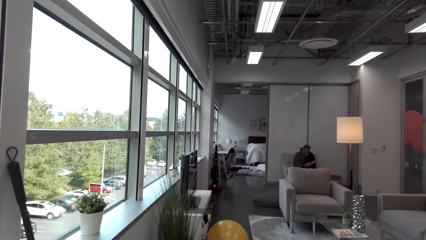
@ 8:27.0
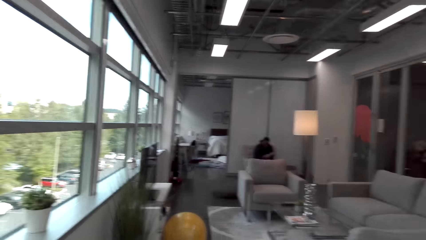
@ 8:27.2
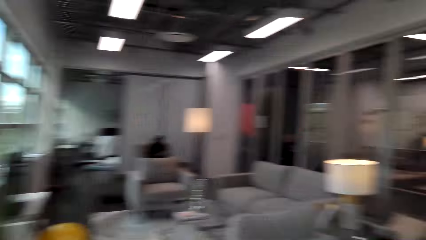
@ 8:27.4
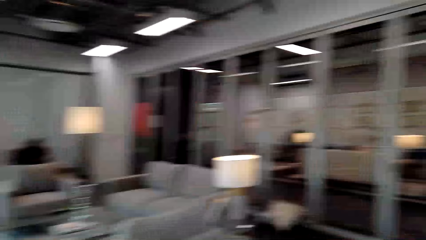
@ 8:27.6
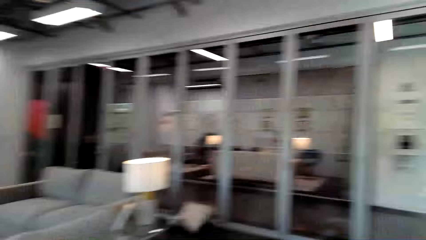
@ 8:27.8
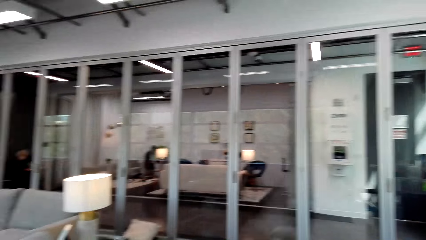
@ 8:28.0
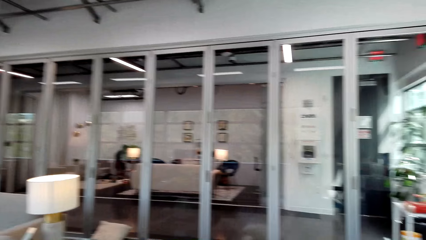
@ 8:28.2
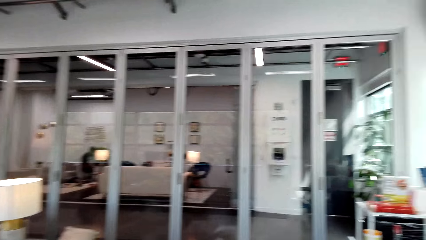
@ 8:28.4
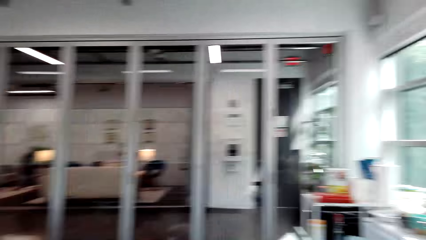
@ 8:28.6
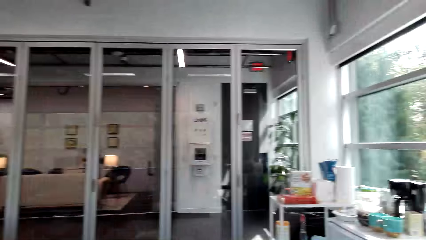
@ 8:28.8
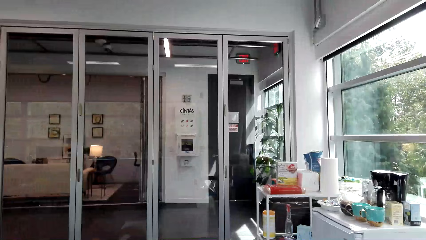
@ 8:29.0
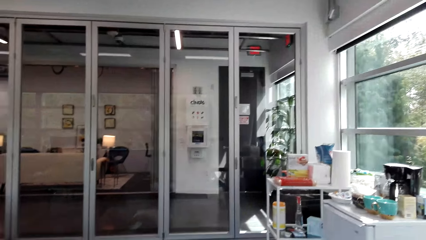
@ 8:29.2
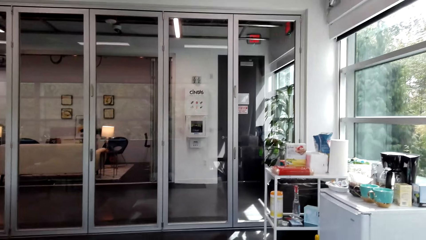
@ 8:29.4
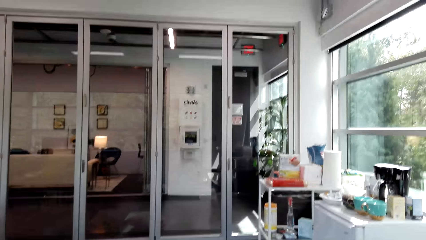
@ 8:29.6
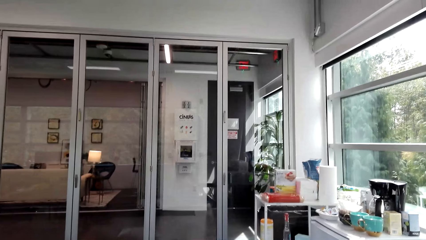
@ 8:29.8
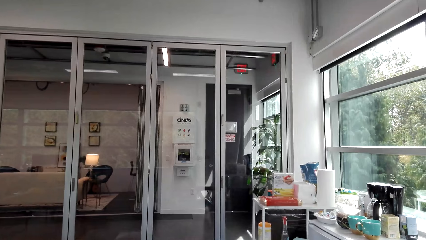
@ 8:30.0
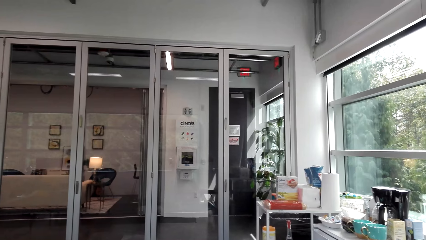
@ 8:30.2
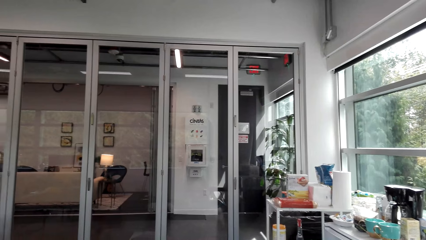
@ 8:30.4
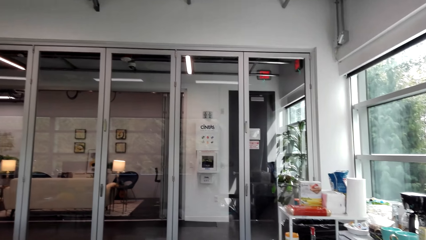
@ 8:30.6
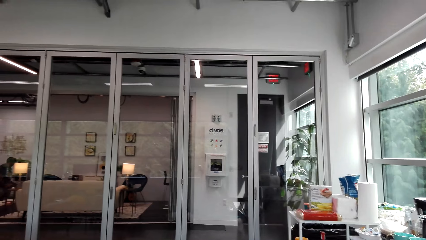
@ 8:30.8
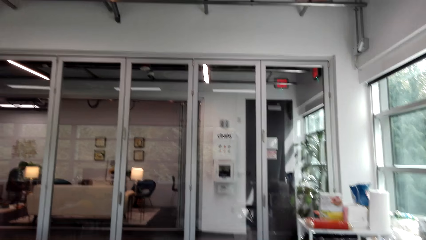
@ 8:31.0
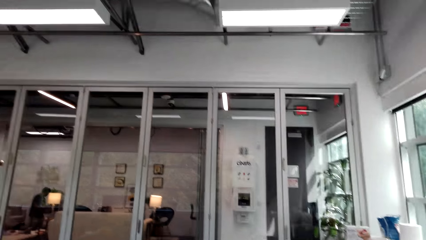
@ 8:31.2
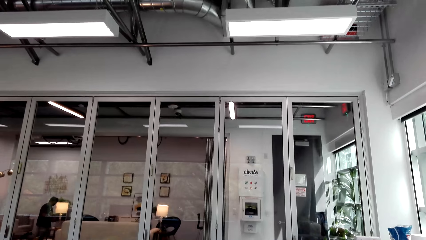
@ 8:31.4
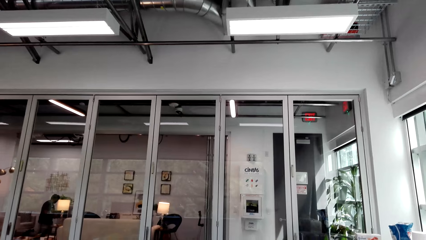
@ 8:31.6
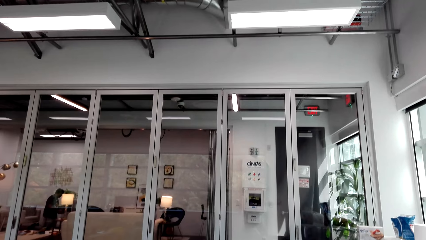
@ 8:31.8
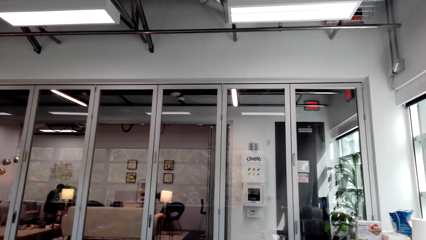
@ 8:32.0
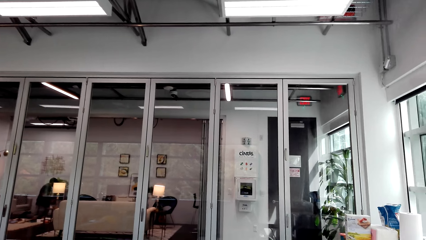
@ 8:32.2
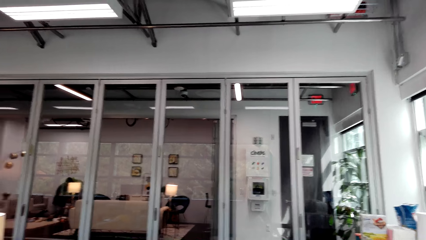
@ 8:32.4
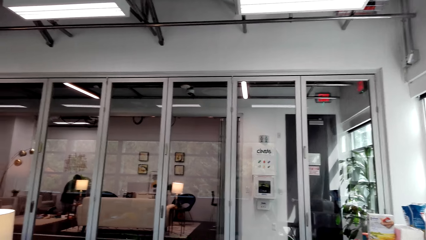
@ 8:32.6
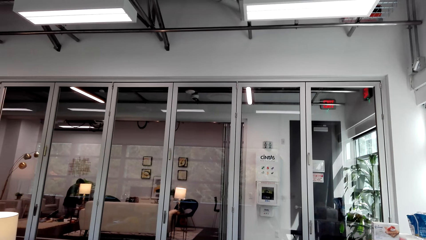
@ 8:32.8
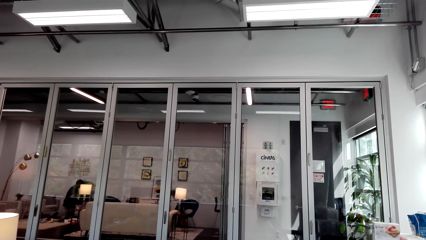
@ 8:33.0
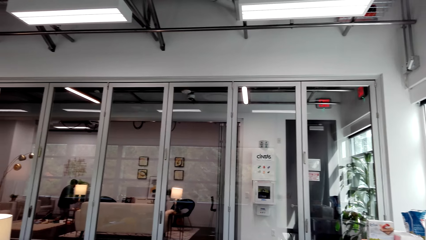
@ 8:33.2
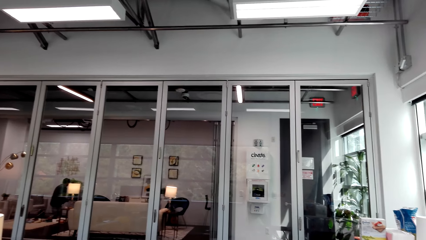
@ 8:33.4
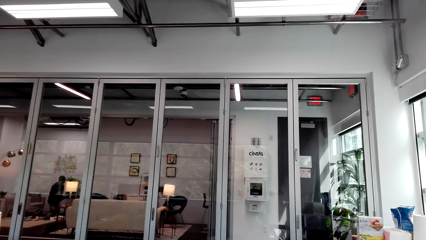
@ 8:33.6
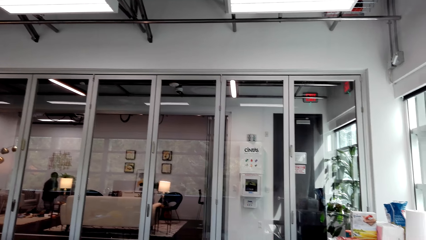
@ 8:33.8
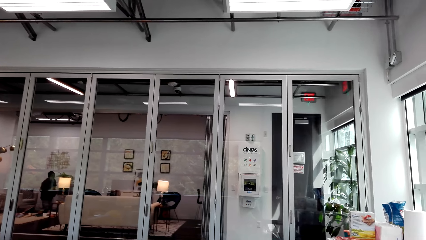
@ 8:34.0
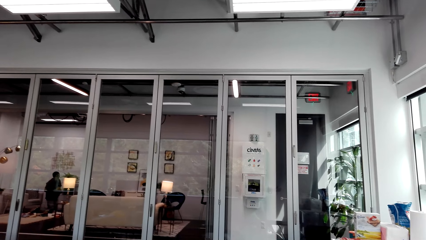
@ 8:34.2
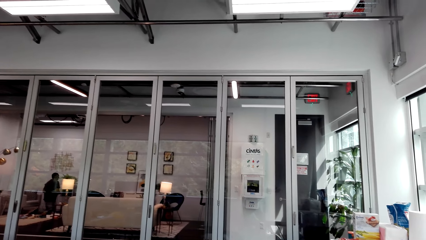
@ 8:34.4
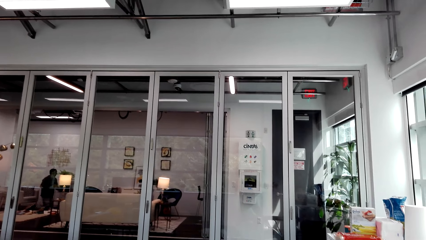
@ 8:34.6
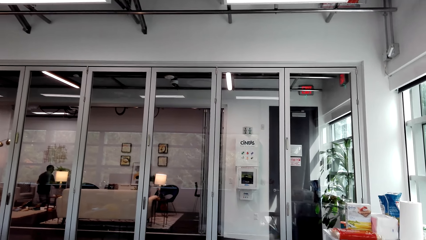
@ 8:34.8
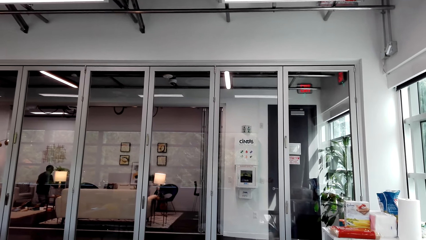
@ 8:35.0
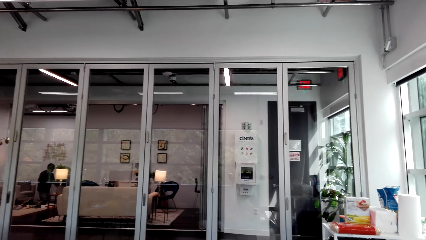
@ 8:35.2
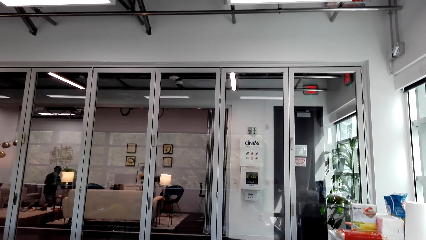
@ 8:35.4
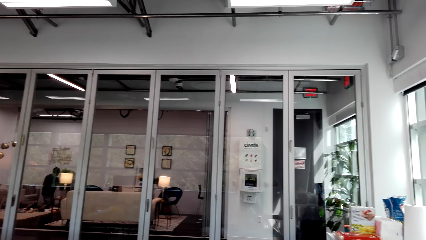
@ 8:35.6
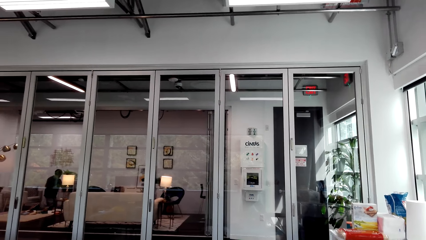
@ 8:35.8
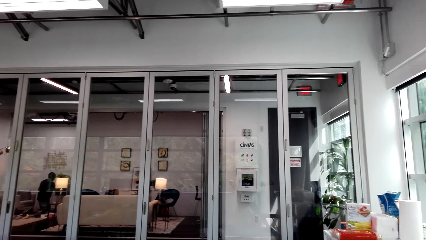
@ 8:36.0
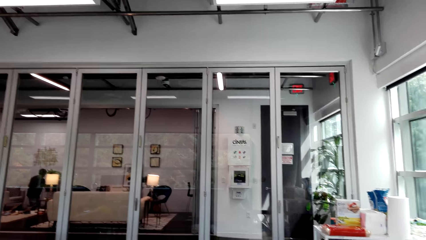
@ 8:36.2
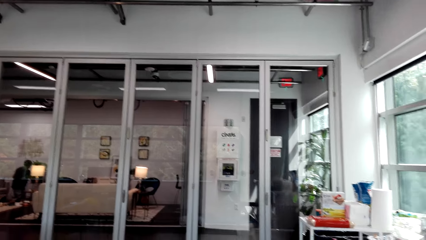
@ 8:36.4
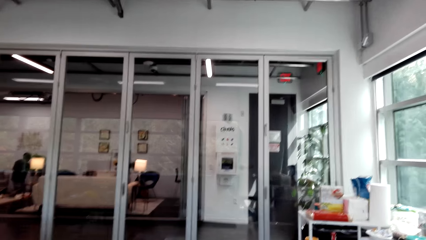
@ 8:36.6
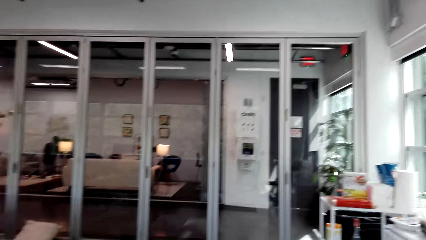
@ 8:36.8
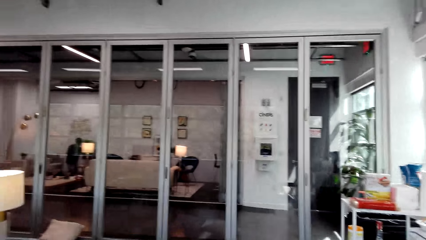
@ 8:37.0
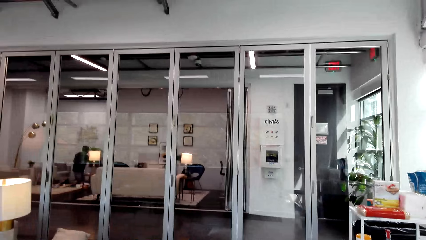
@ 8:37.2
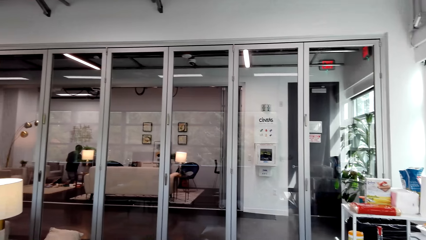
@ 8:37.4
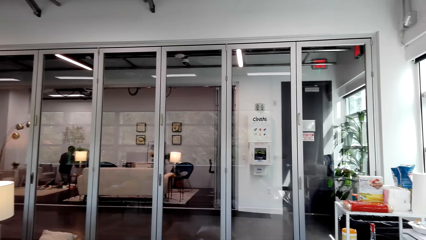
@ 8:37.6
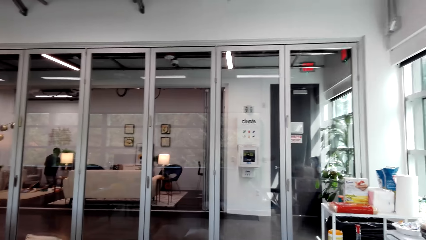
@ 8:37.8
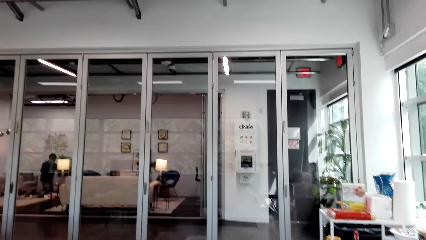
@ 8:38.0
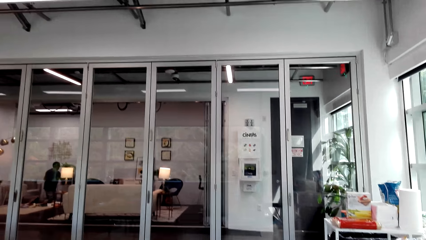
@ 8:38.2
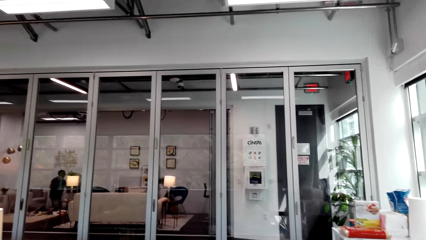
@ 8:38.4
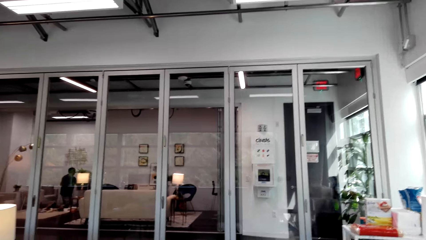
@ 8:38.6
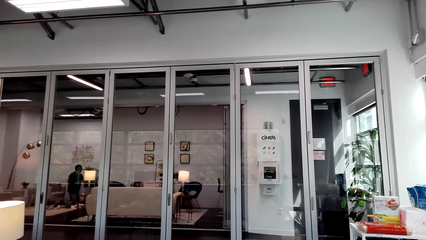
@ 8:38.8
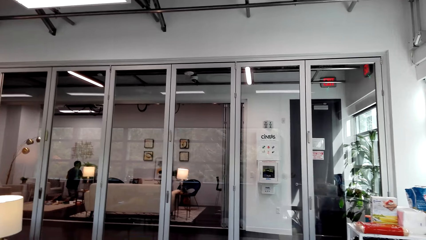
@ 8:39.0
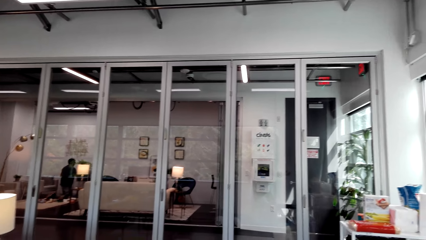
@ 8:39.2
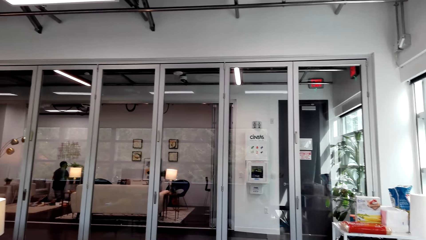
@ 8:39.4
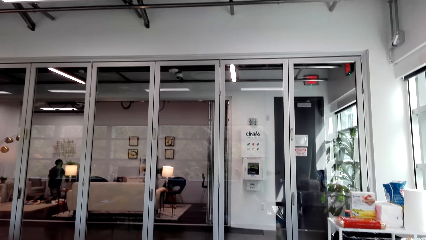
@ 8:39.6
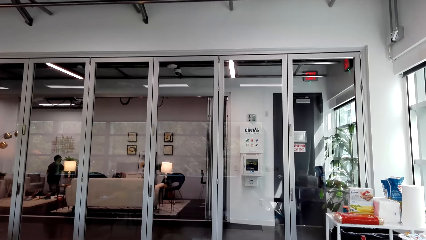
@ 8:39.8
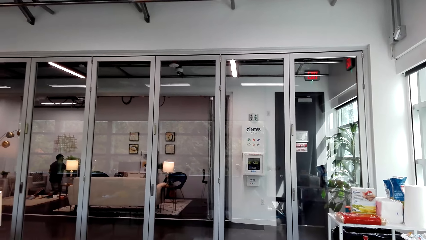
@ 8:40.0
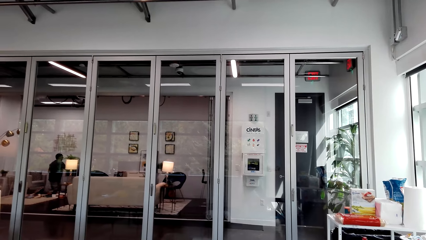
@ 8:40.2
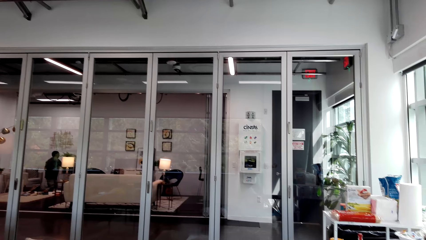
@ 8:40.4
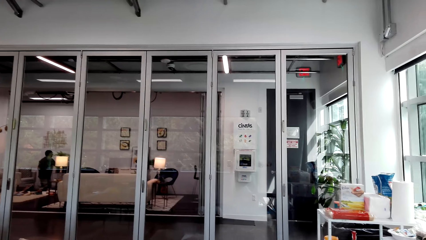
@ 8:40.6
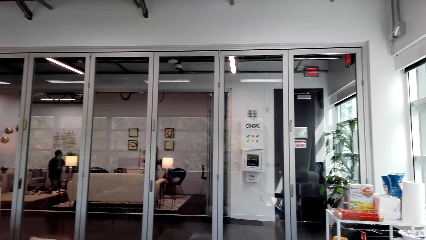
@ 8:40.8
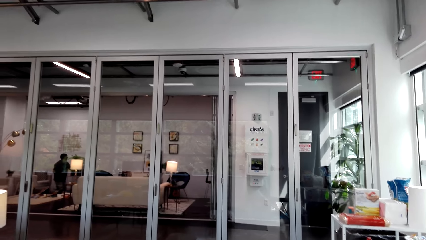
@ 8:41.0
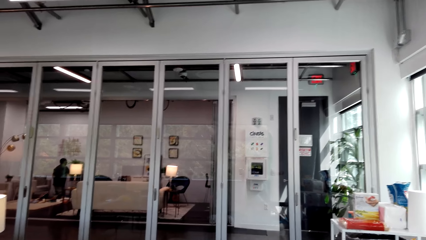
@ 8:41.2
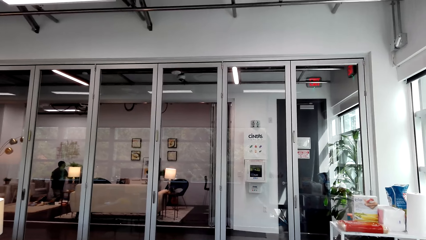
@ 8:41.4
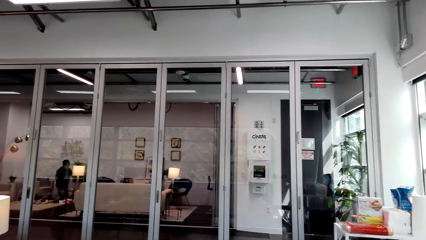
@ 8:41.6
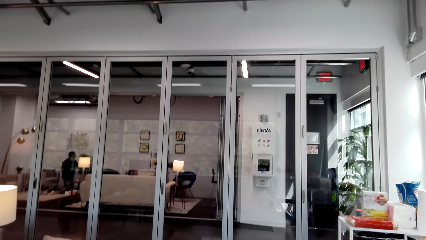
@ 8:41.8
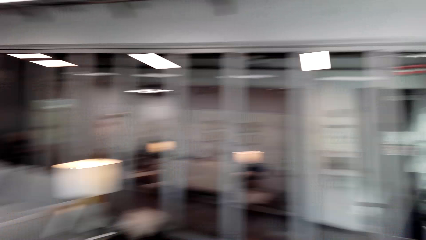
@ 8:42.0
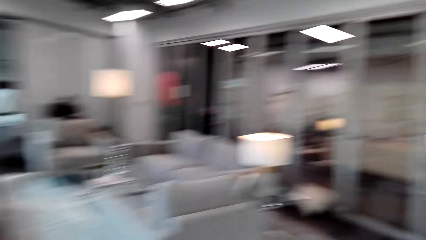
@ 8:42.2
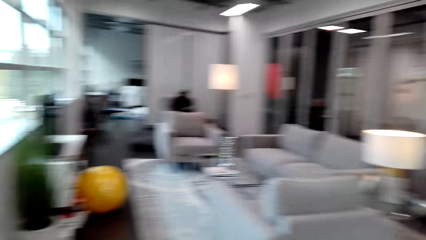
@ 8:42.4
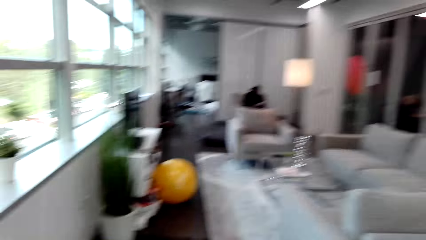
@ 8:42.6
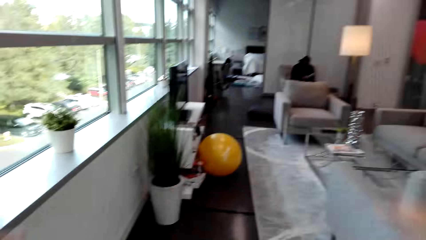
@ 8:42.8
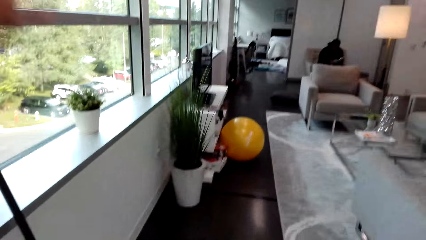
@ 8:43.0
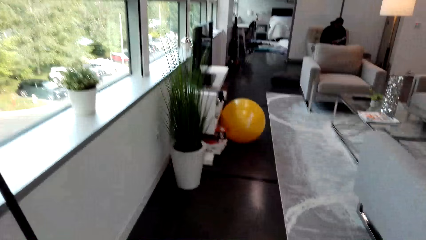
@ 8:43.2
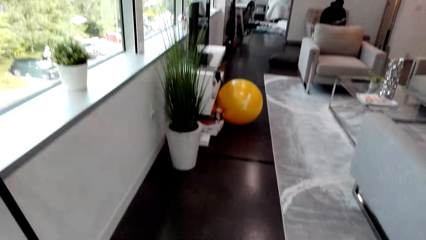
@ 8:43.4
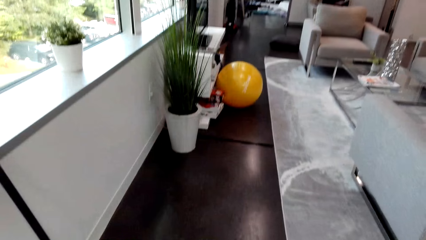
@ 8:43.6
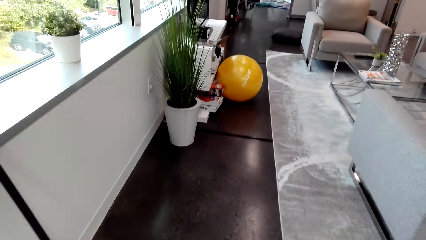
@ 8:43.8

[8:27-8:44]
The camera wearer turns around.
